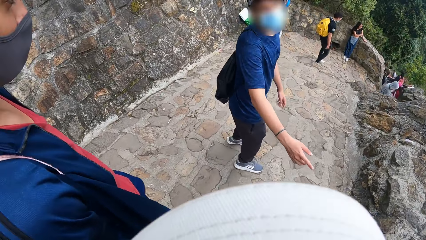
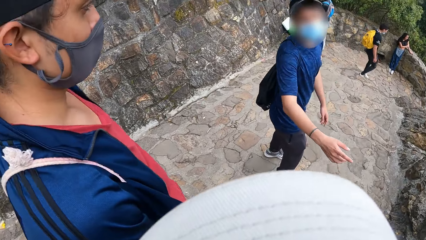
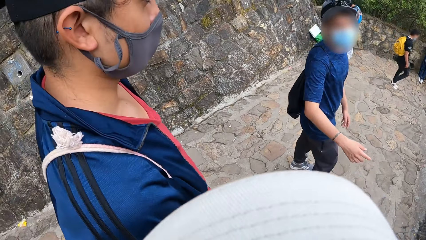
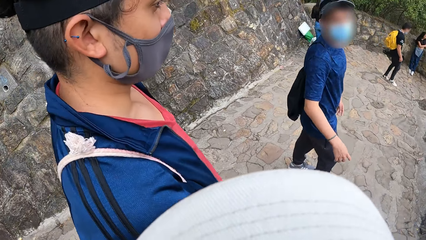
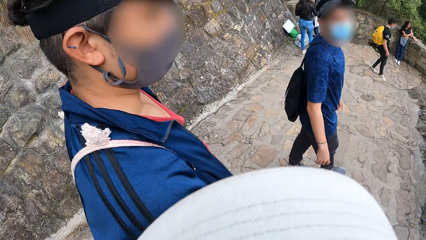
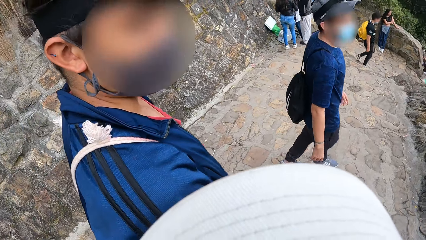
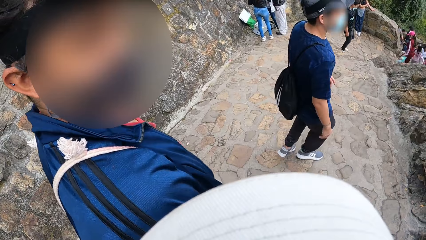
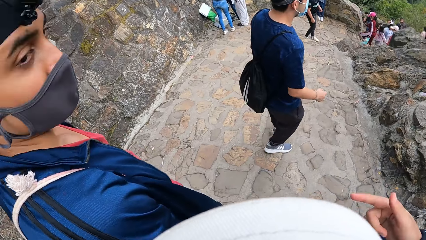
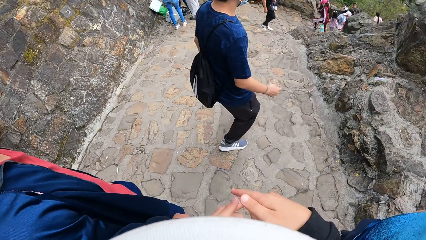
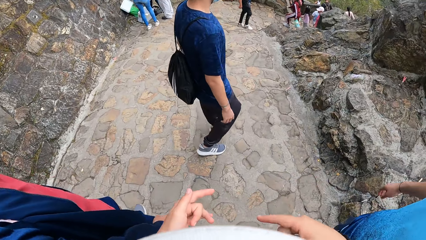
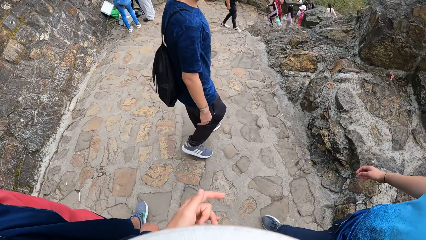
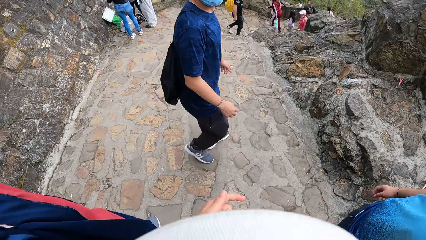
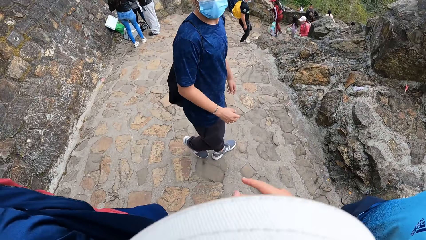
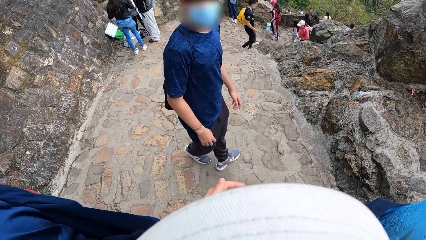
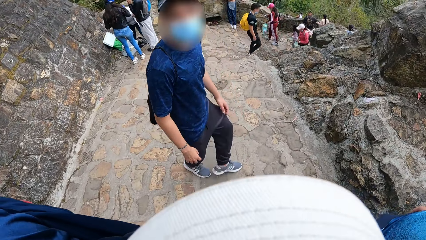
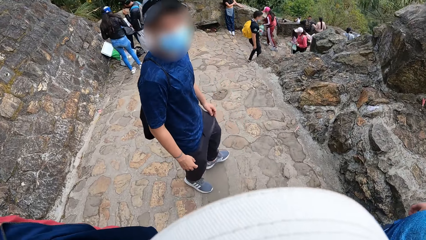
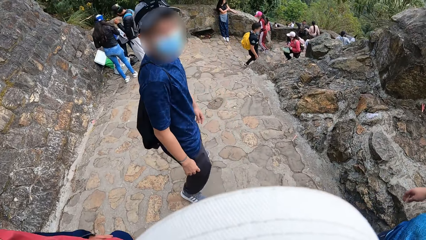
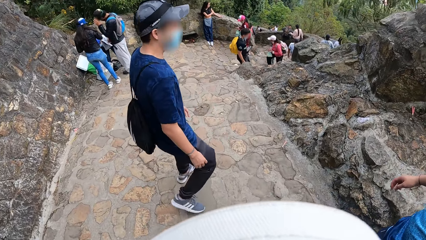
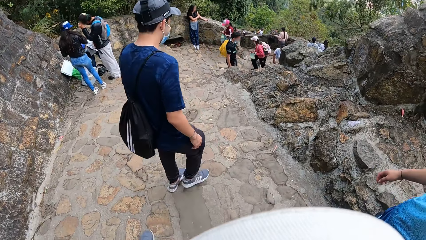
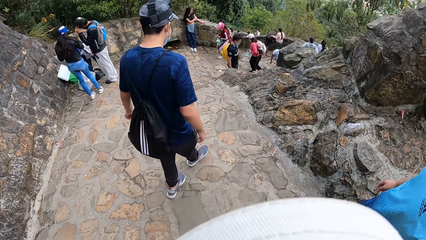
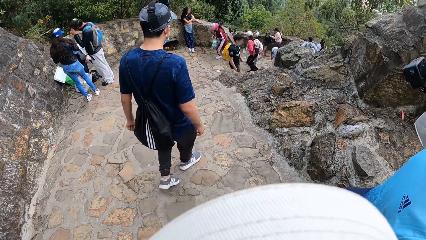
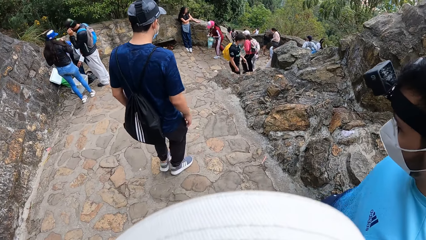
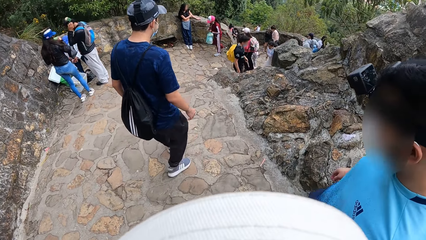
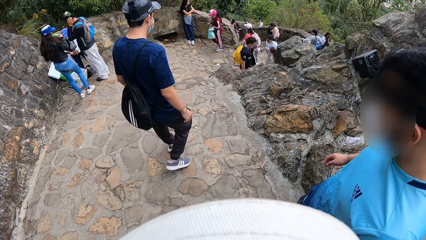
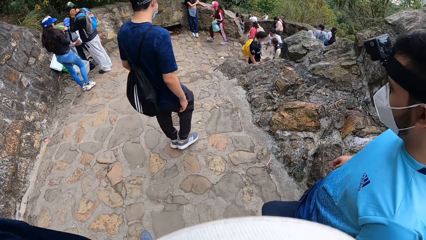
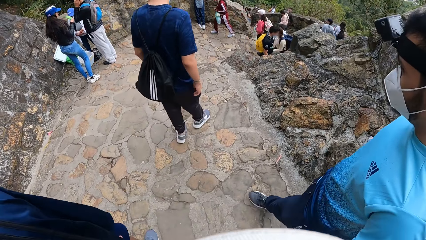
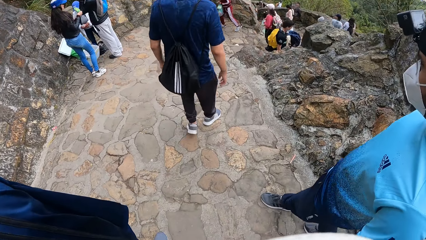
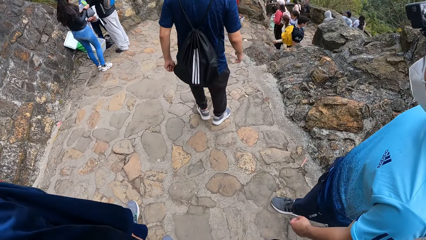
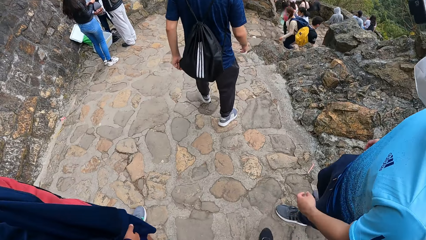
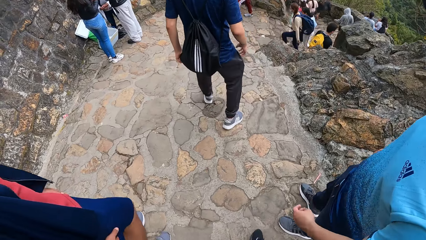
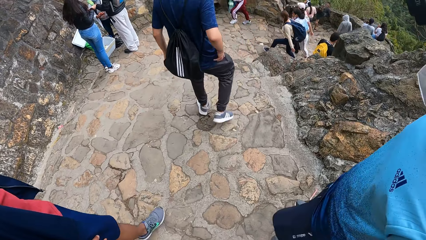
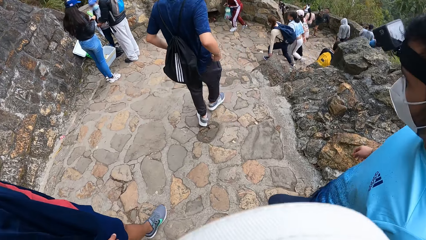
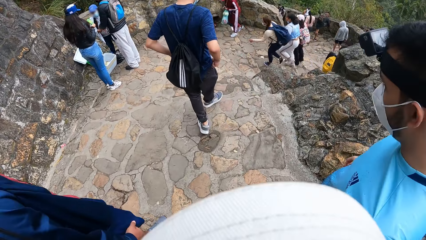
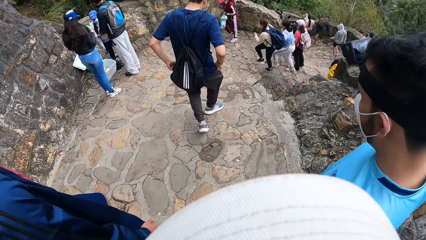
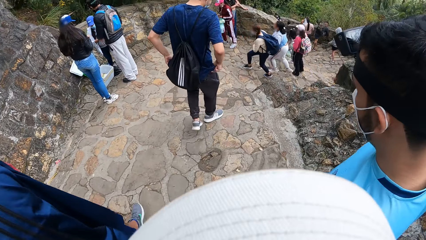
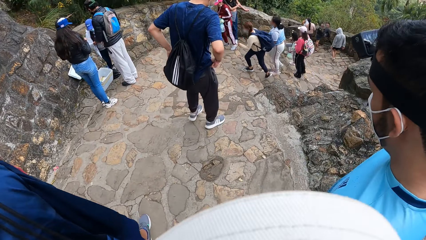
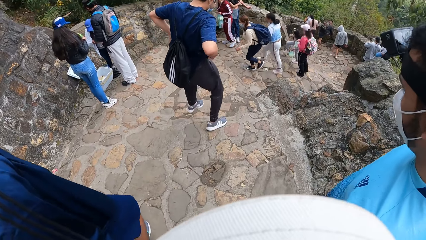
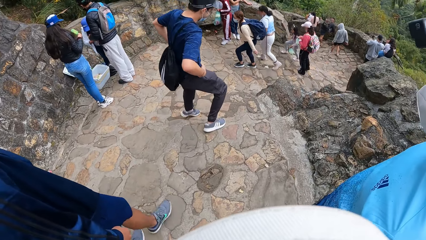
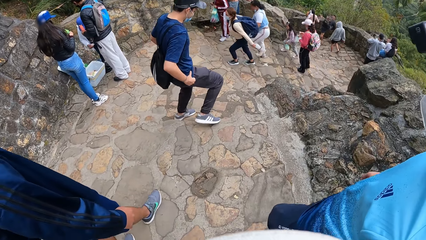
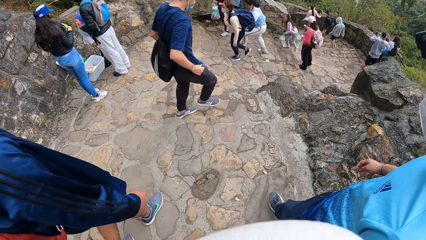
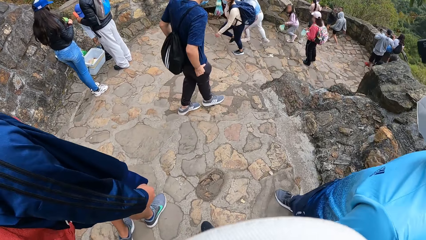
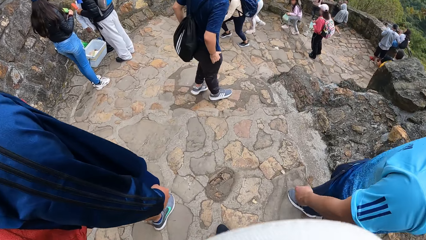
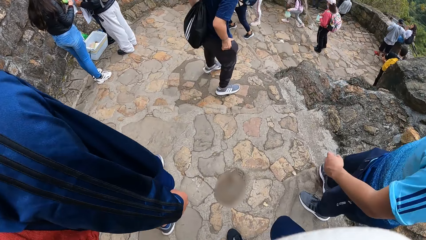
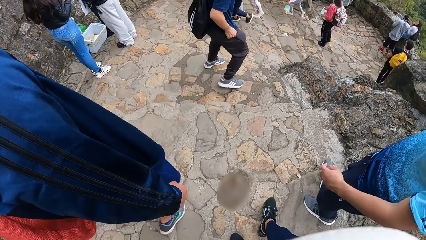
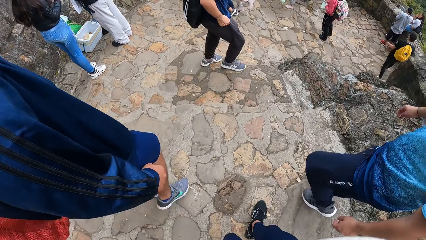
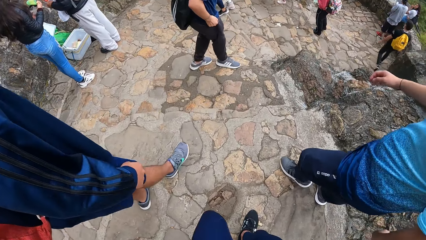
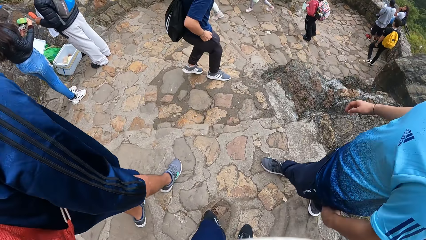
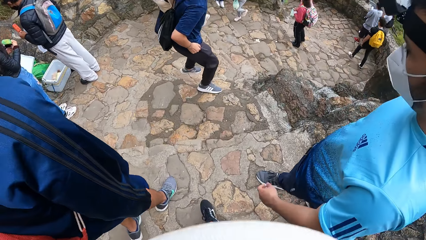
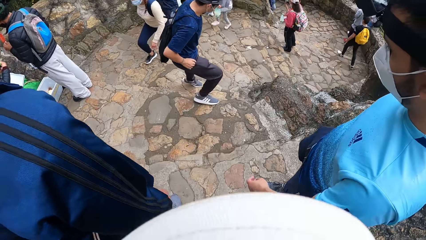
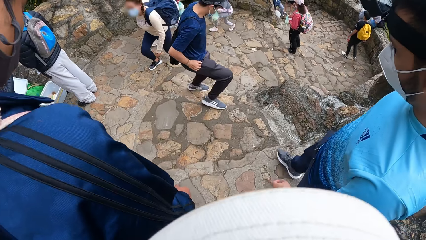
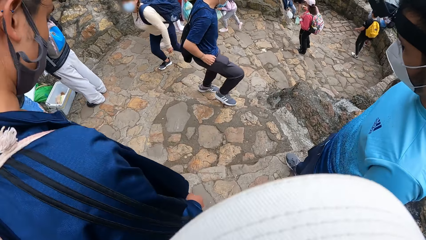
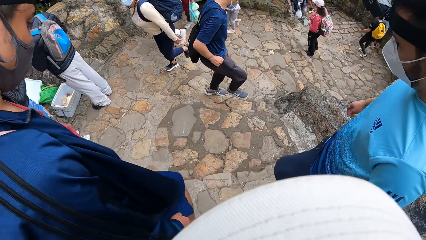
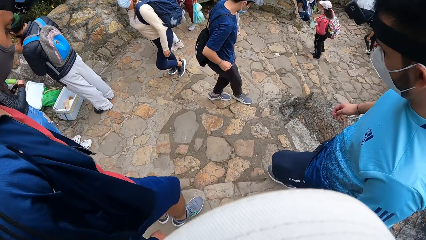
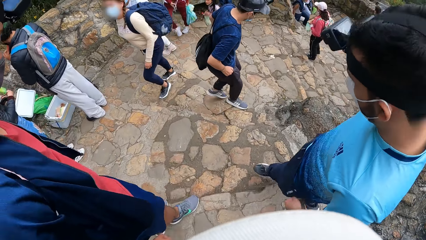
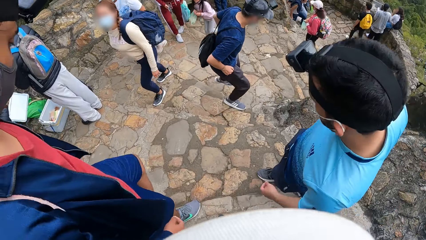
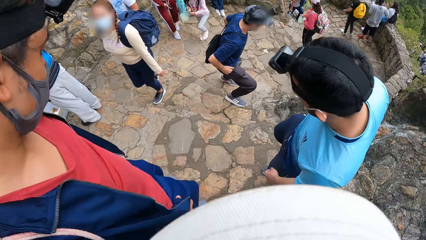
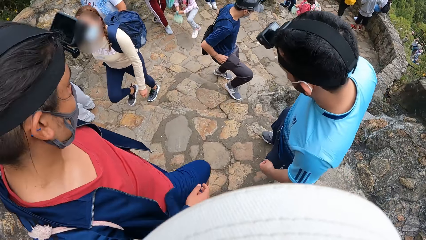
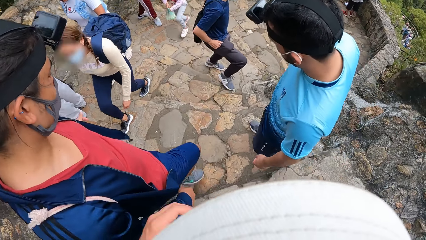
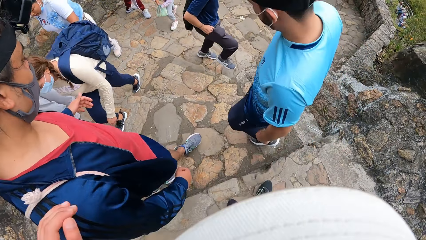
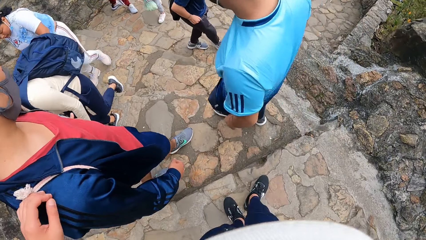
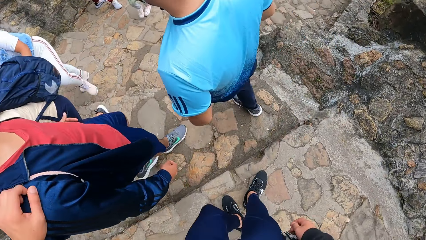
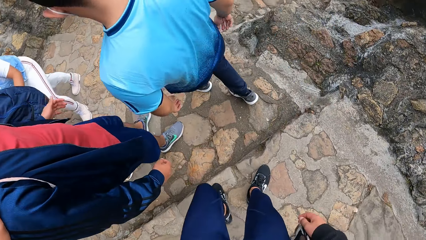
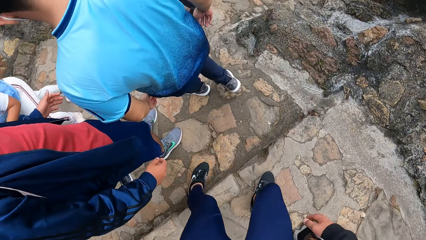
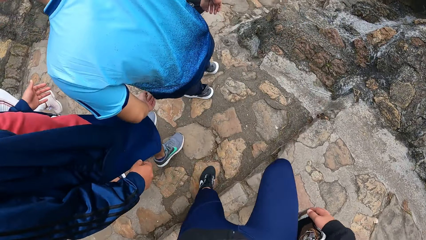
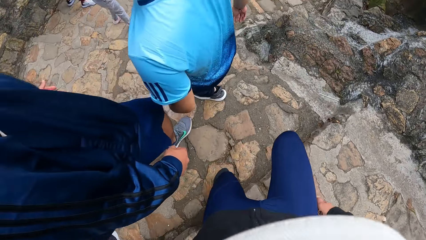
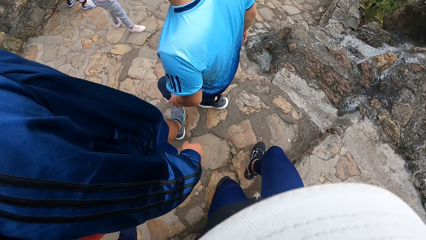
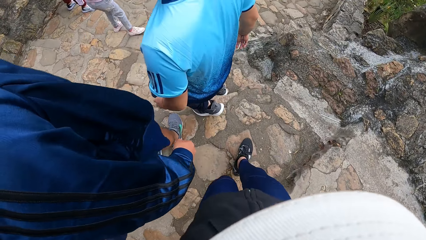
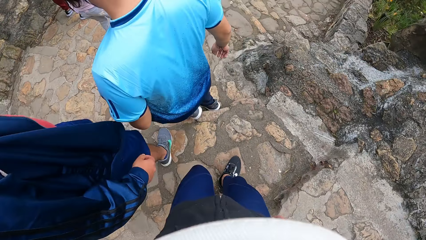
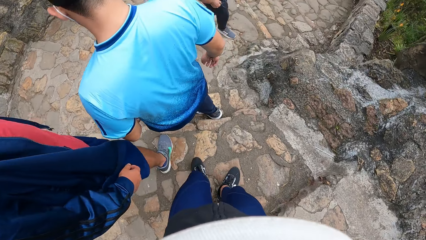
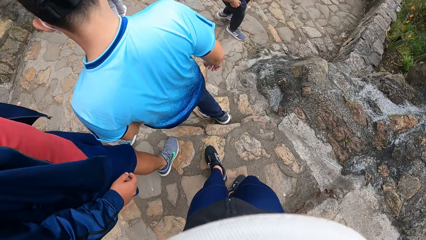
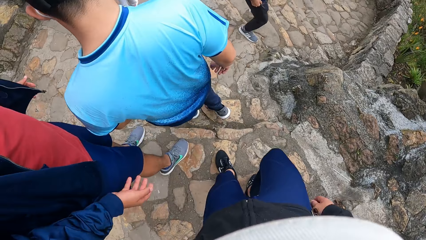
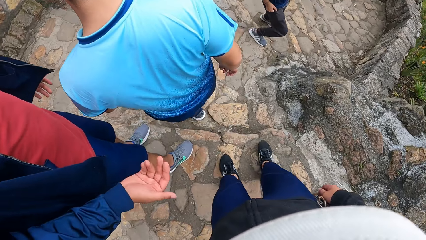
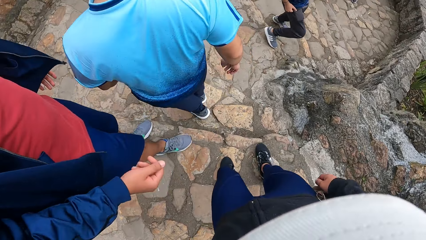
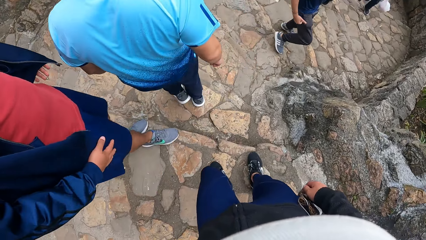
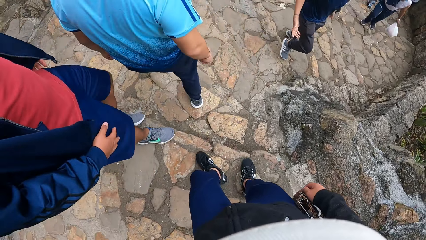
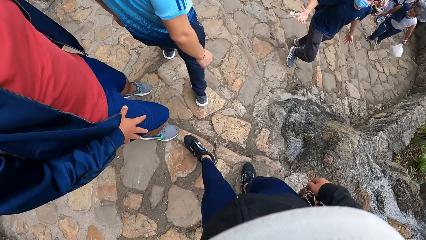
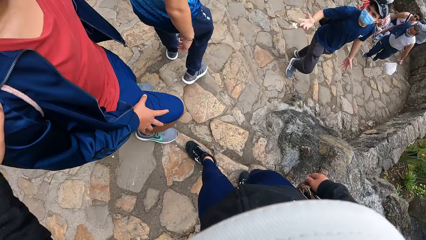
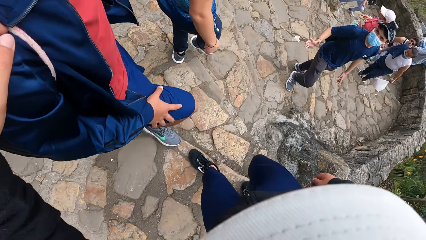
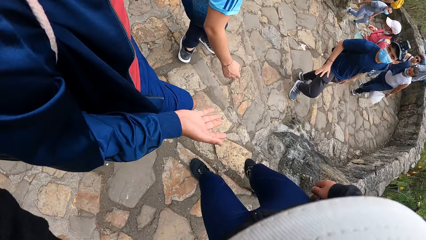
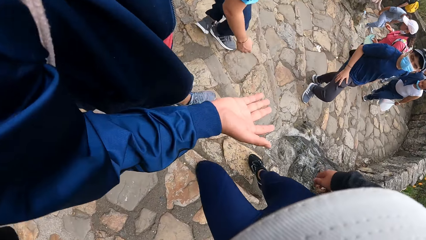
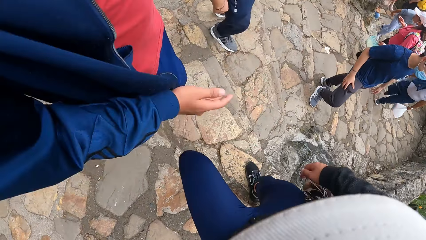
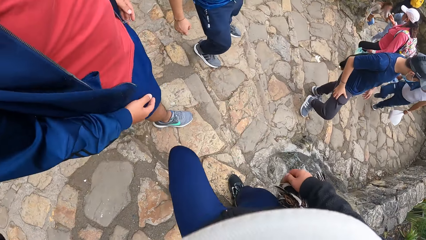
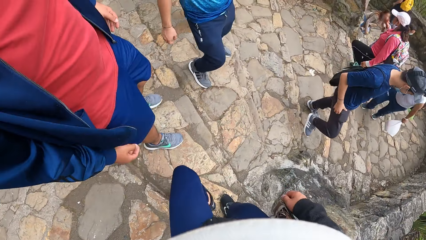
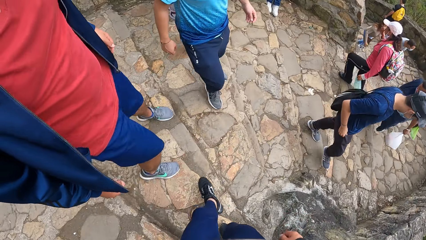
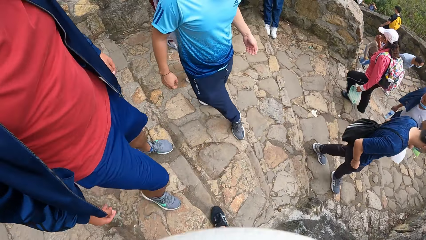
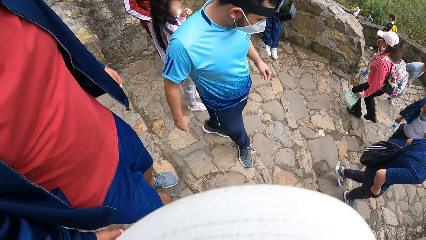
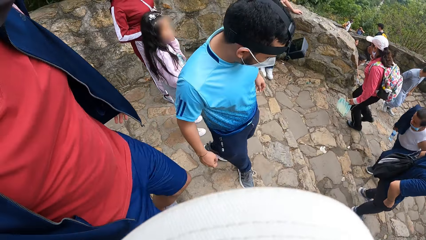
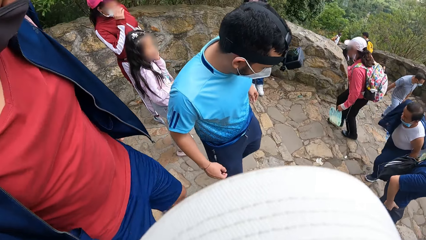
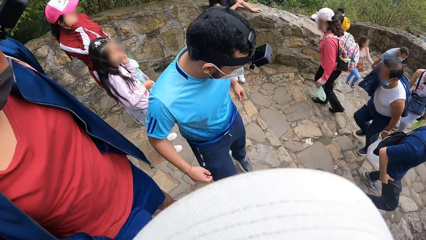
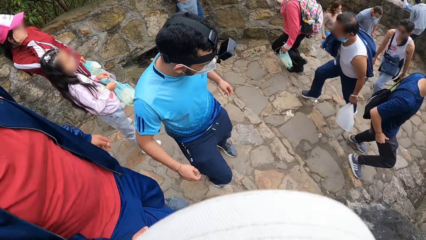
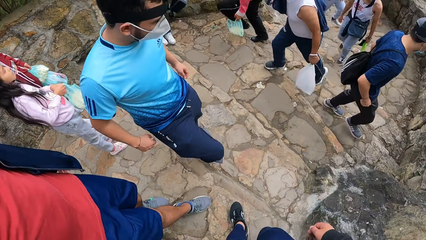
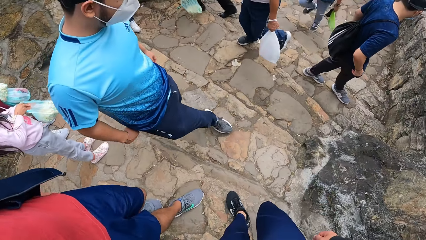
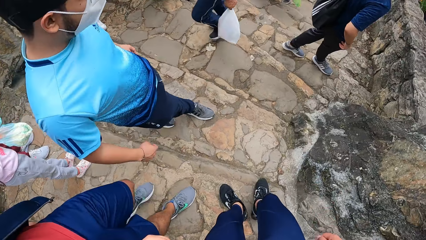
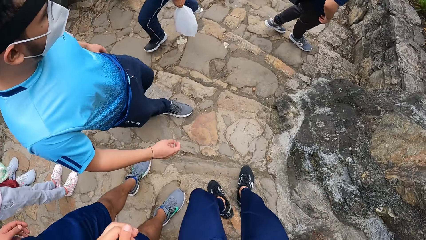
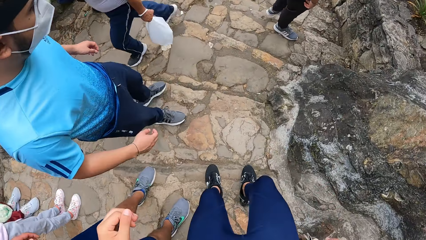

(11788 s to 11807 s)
A man points backwards. Another man walks down the stairs beside the camera wearer. The camera wearer gestures and converses on the stairs. The first man walks down the stairs. A third man walks down the stairs beside the camera wearer and walks past the camera wearer downstairs. The first man walks down a flight of stairs. The second man walks past the camera wearer downstairs. A man walks down the flight of stairs. Another man walks down the flight of stairs. The camera wearer supports themselves on the second man's shoulder down the stairs. They walk down the flight of stairs. The second man gestures and converses with the camera wearer.
